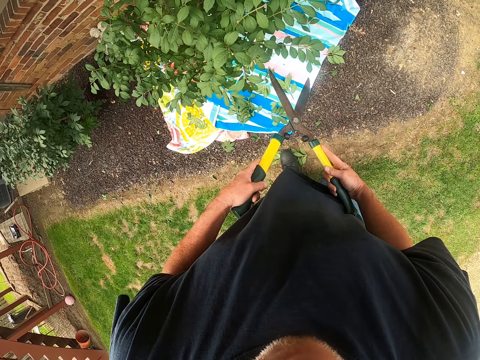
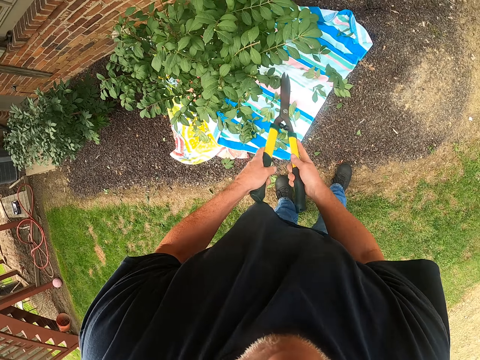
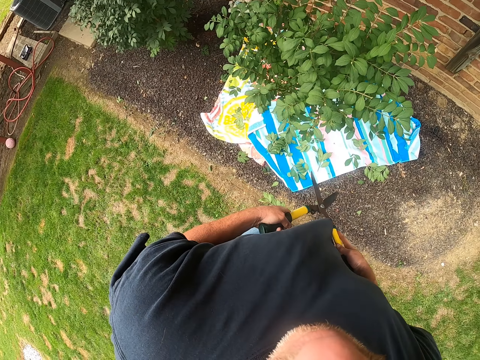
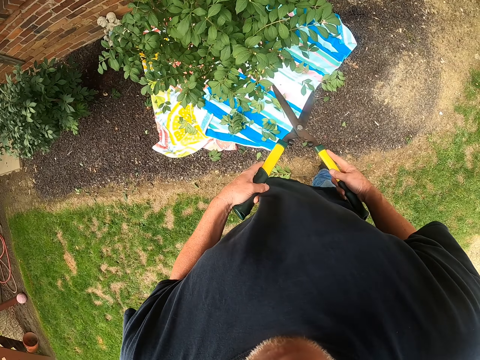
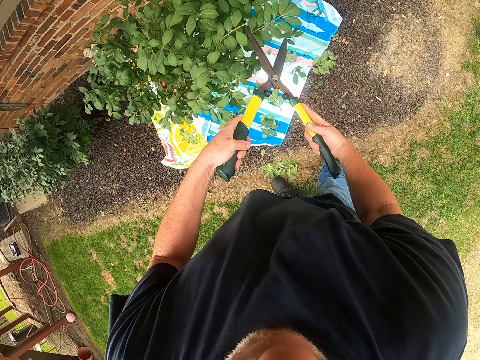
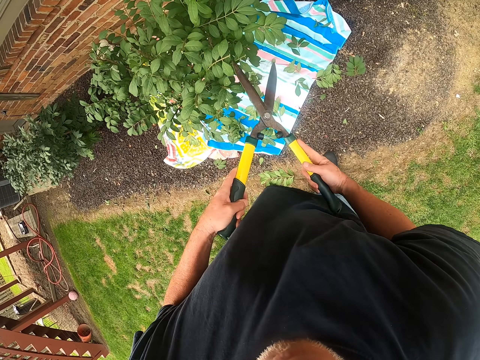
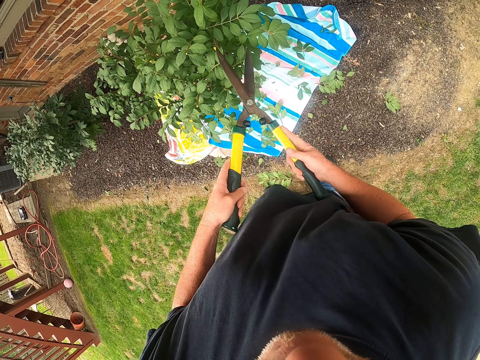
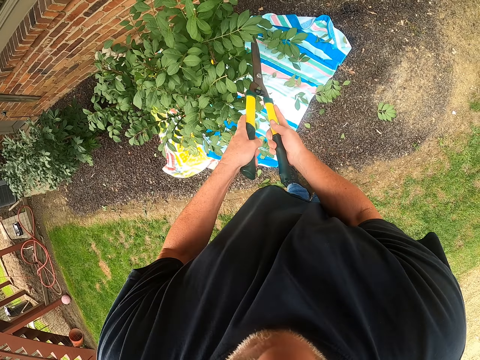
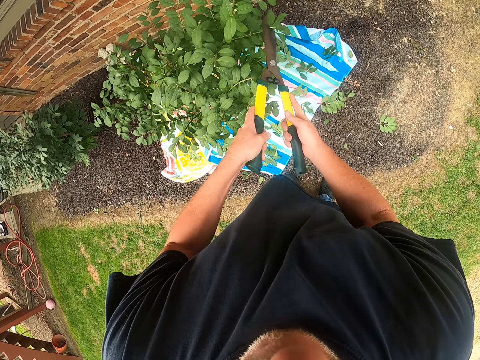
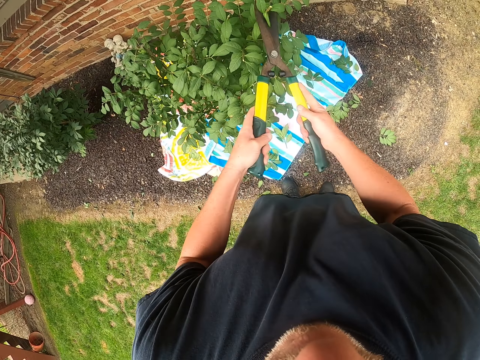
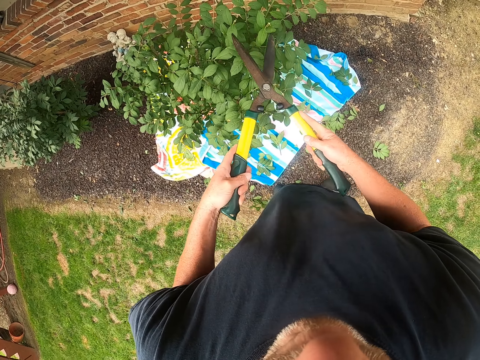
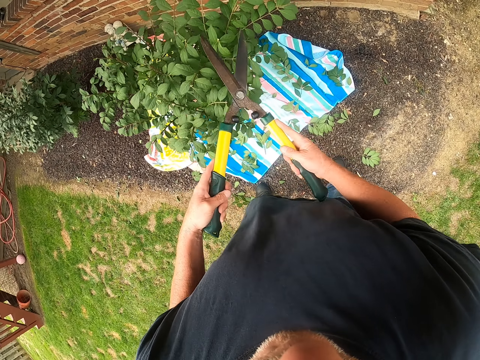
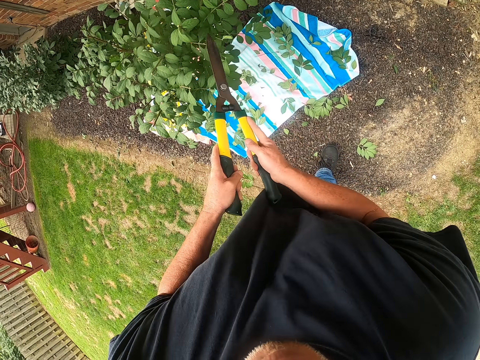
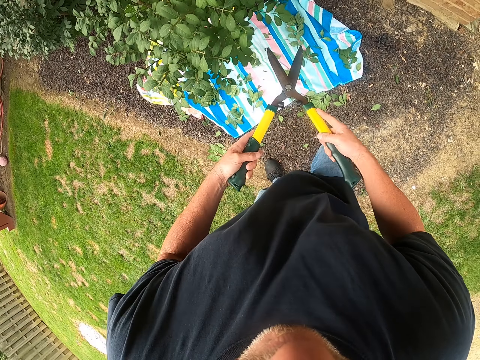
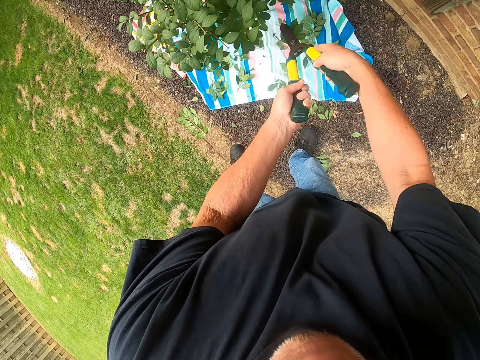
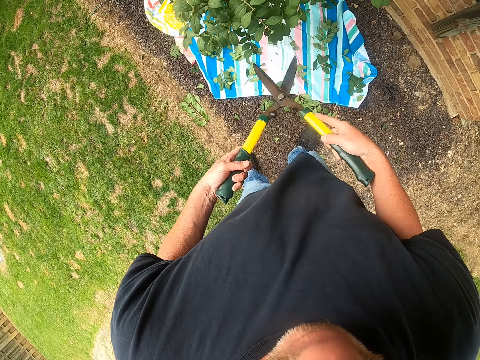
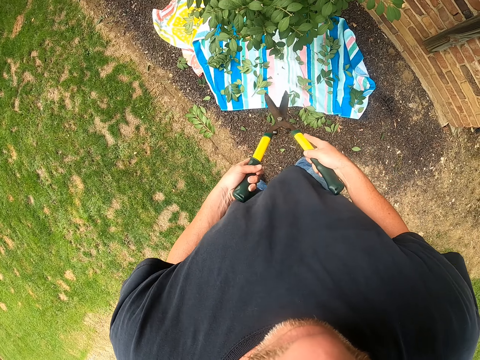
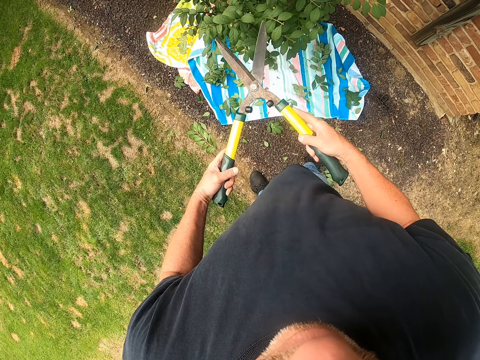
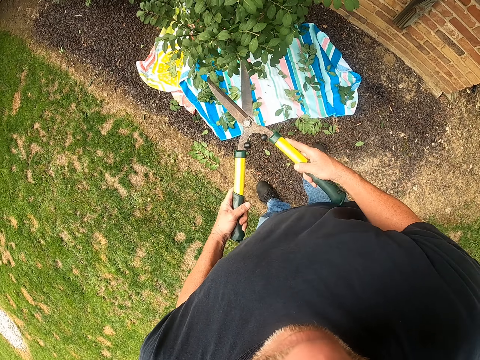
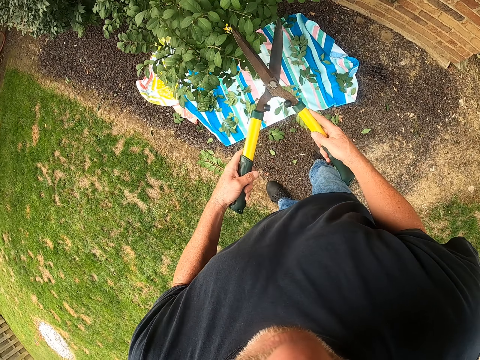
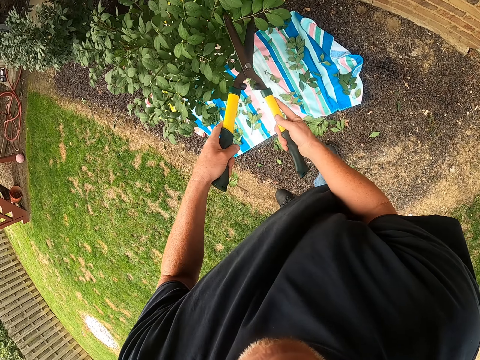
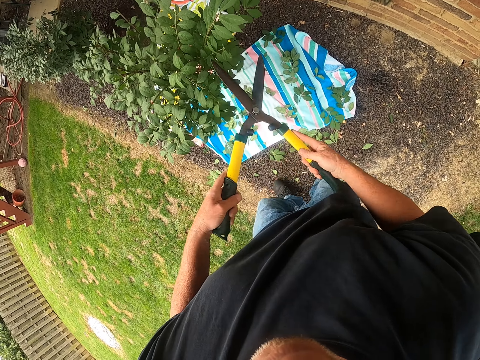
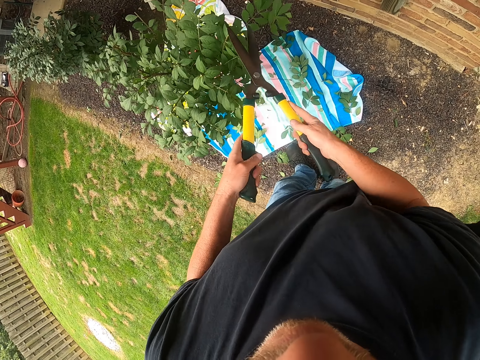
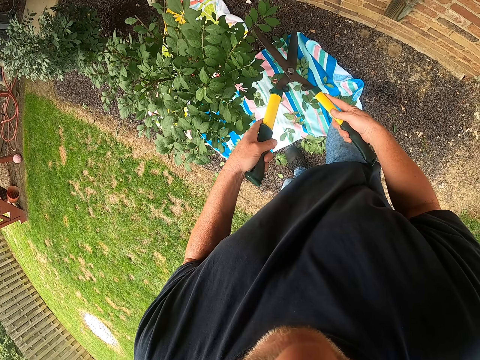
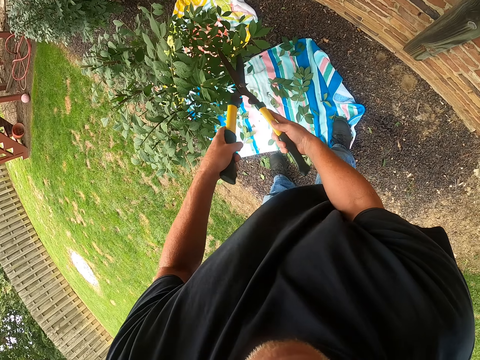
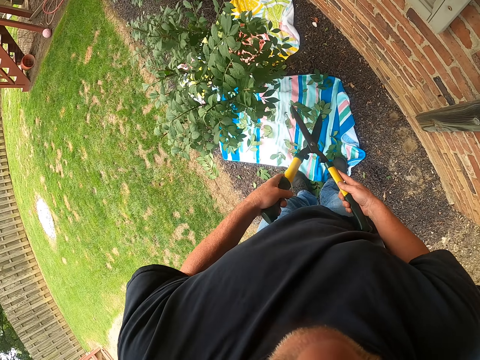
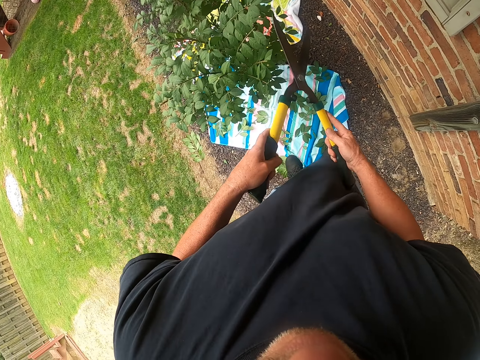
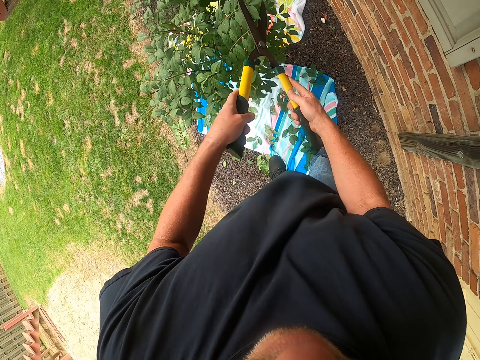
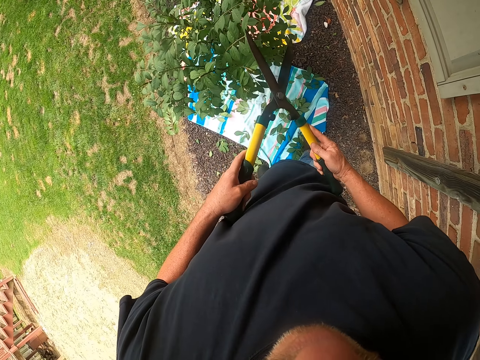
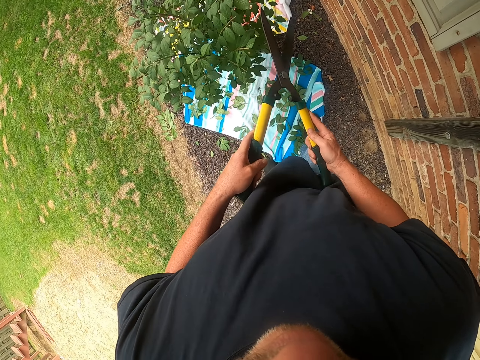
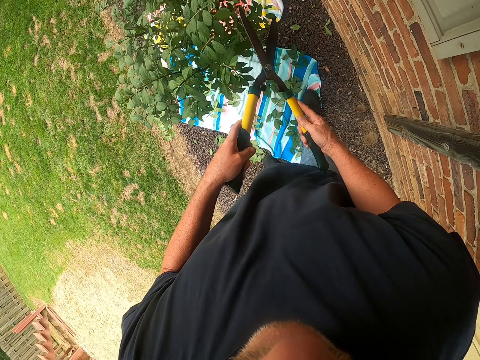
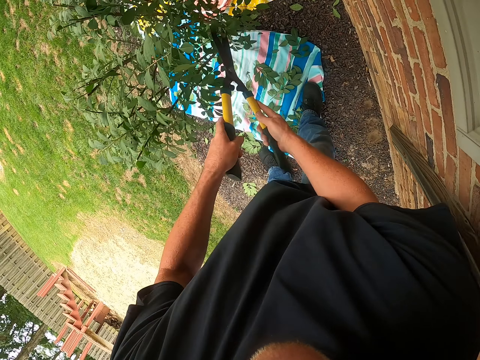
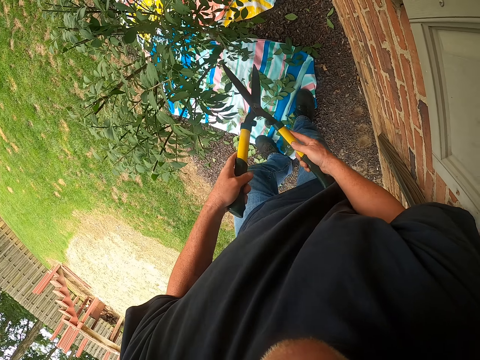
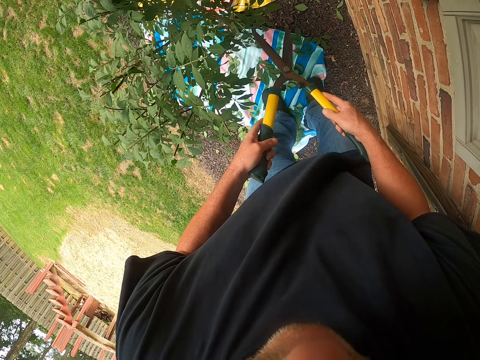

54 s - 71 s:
The camera wearer looks around. They prune using a pruner. They move around. They move around again. They prune using the pruner.

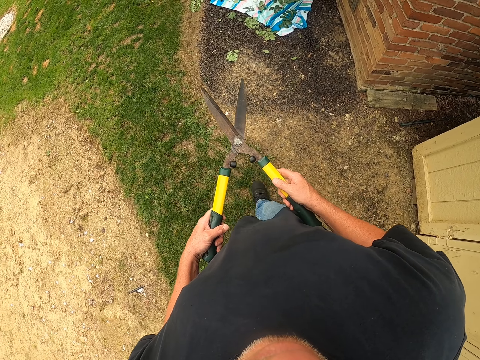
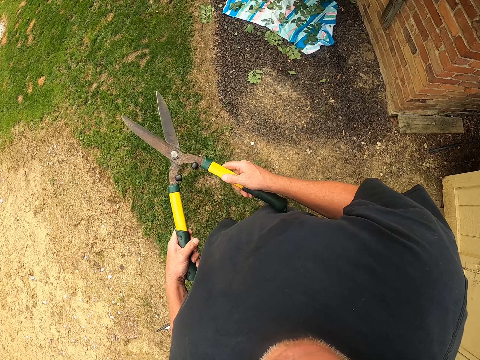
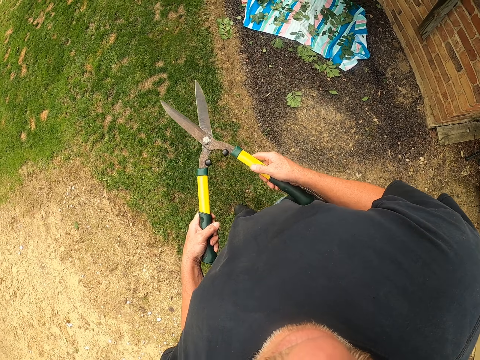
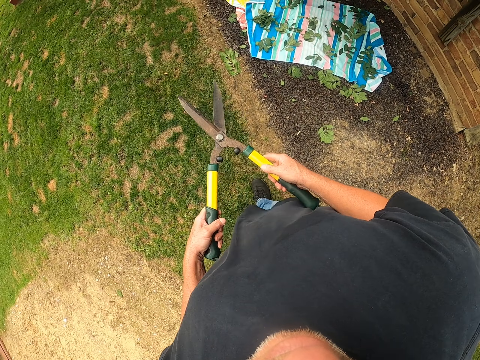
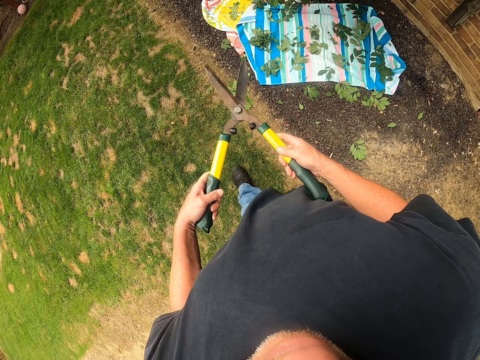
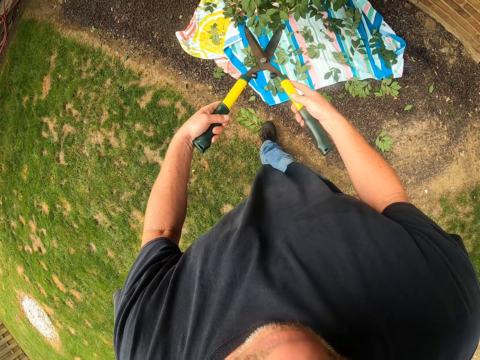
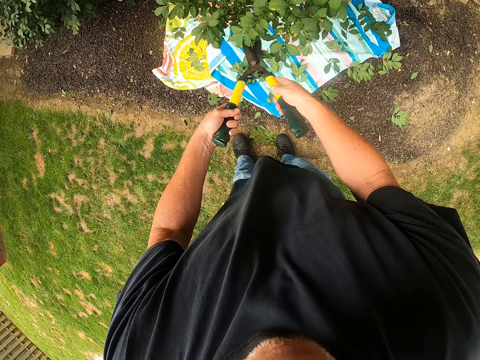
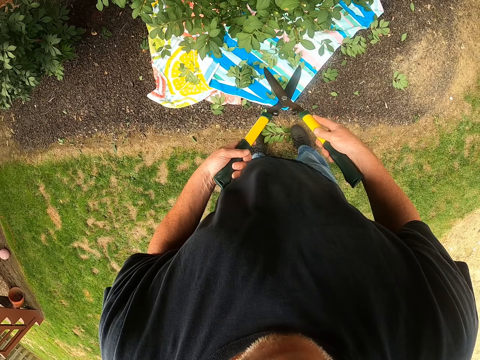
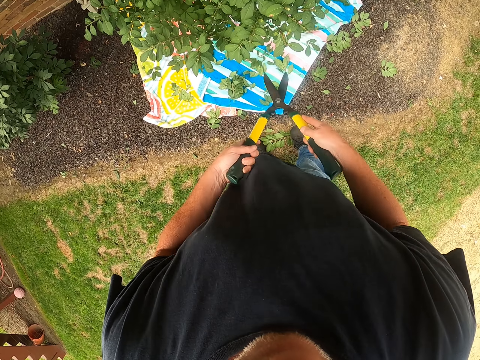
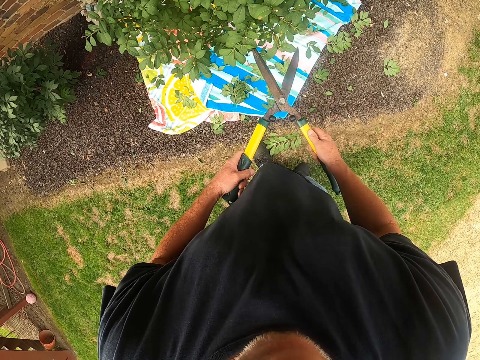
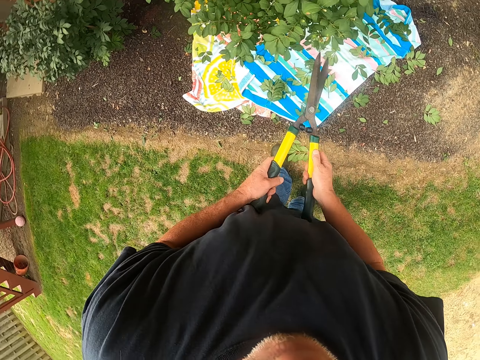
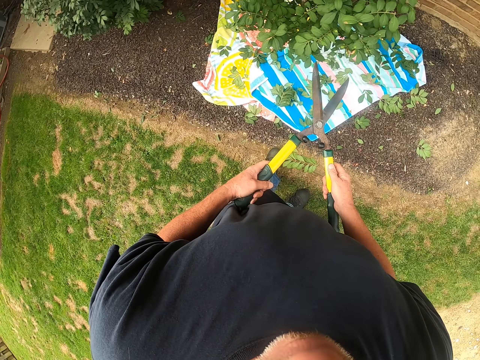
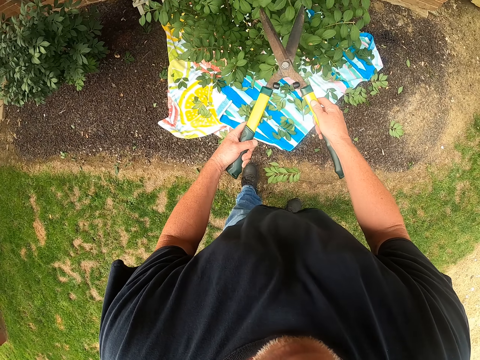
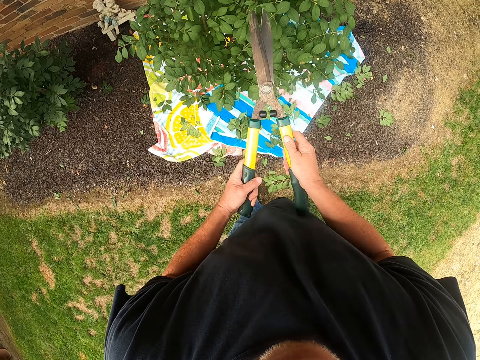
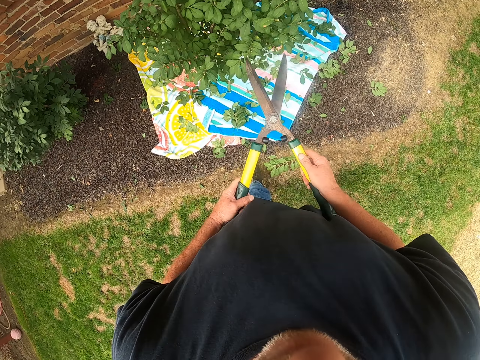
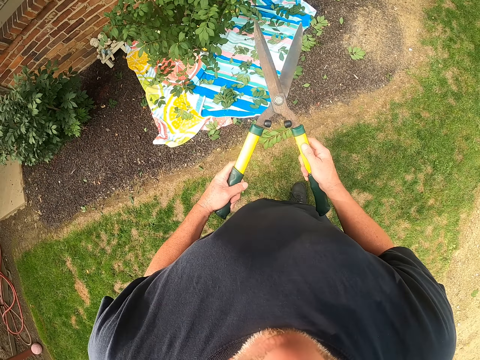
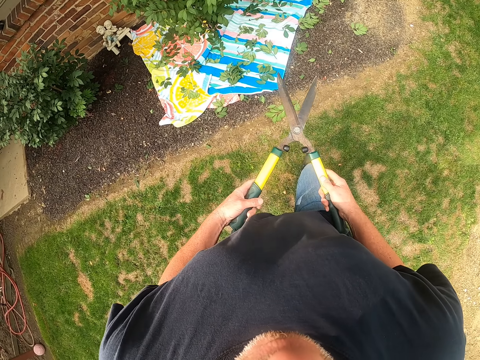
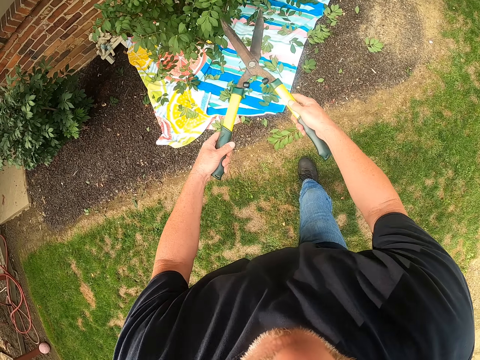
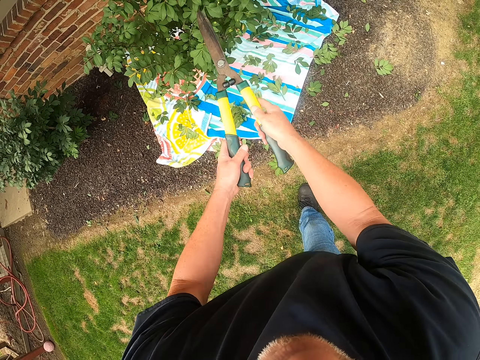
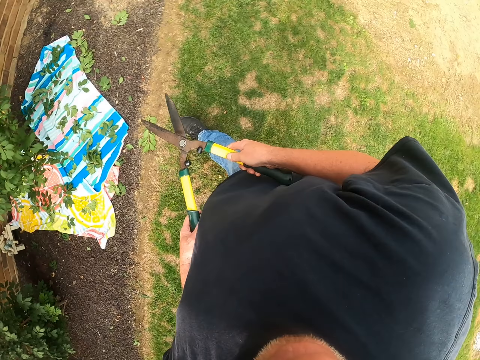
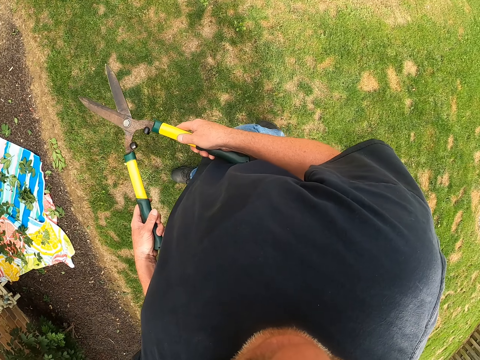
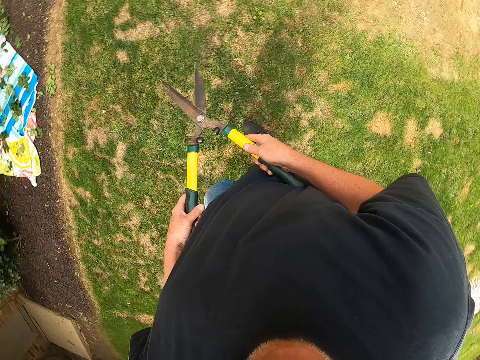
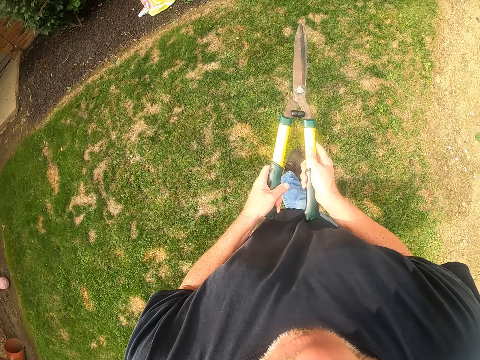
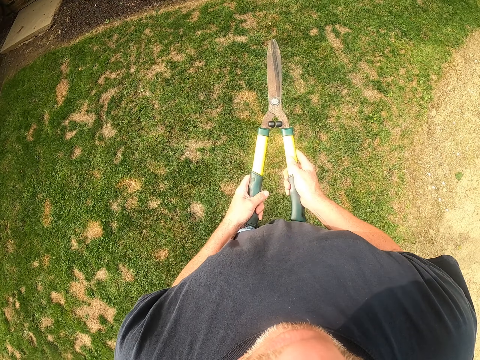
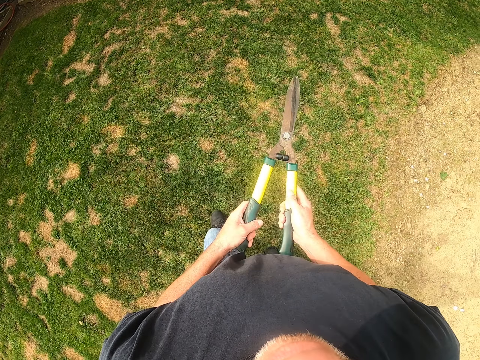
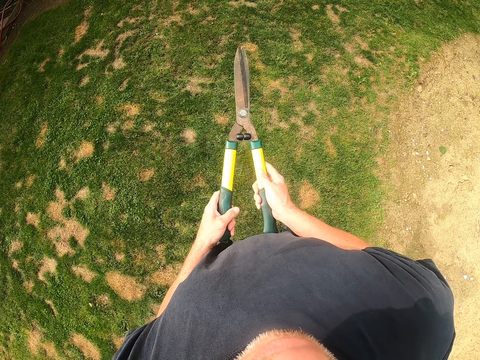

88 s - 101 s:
The camera wearer moves forward. They trim the tree leaves with a garden scissor. They move backwards and look around. They close a spanner.
